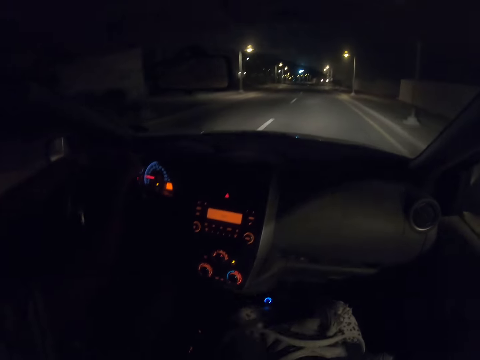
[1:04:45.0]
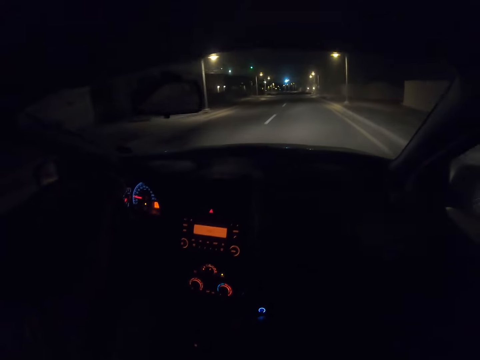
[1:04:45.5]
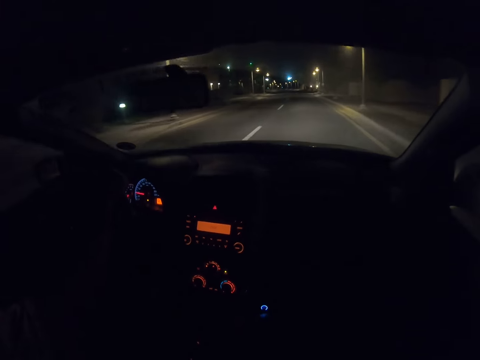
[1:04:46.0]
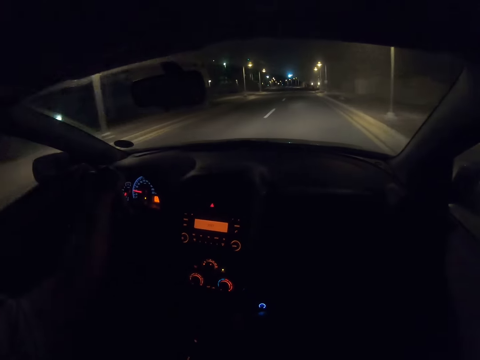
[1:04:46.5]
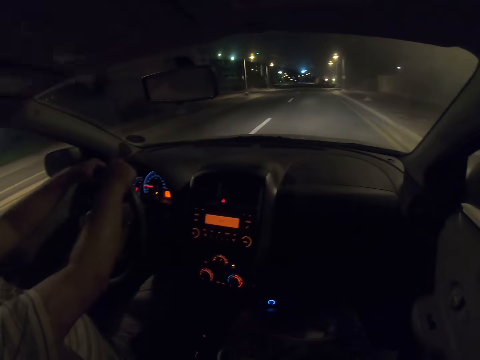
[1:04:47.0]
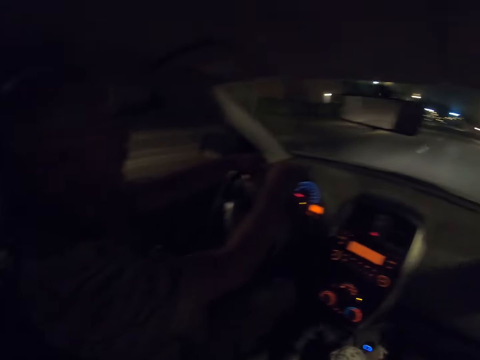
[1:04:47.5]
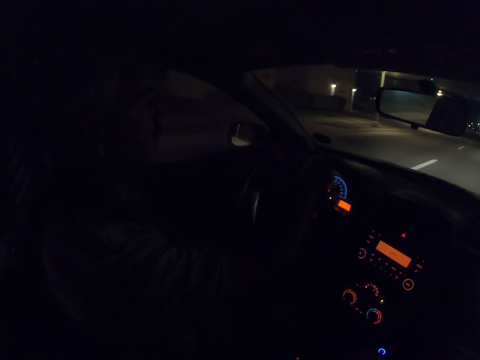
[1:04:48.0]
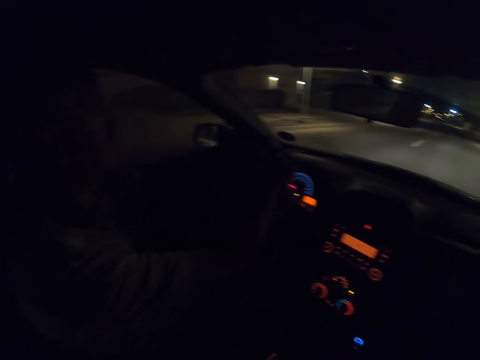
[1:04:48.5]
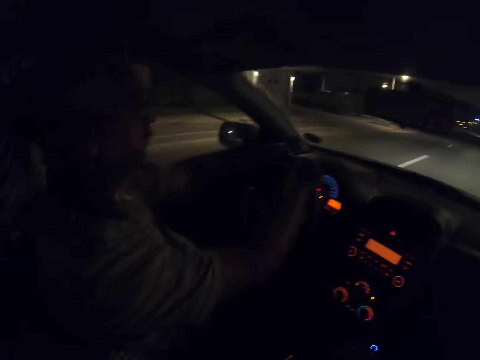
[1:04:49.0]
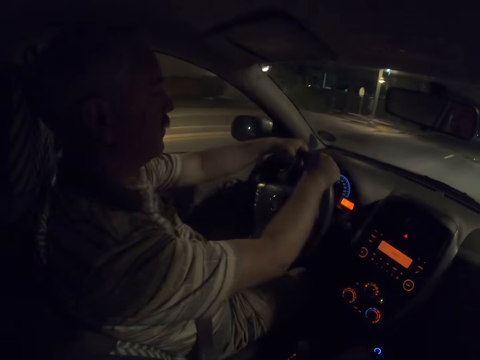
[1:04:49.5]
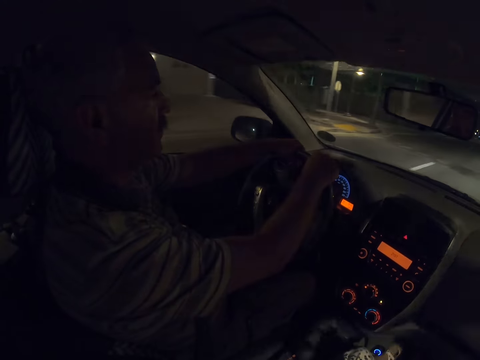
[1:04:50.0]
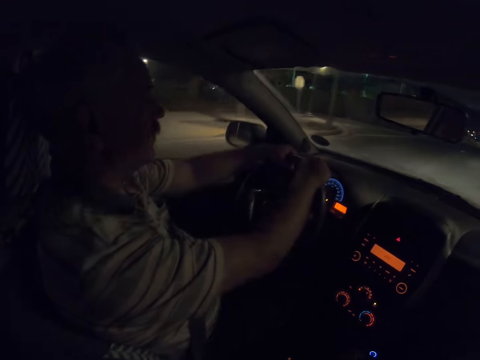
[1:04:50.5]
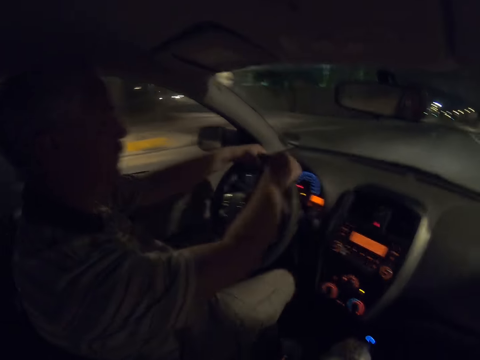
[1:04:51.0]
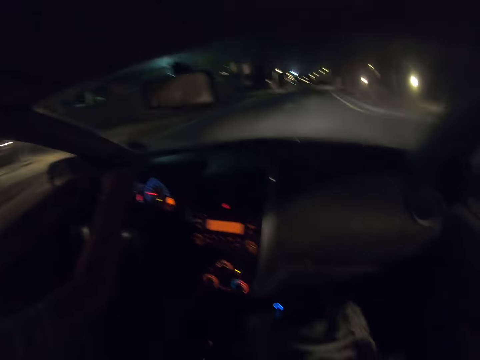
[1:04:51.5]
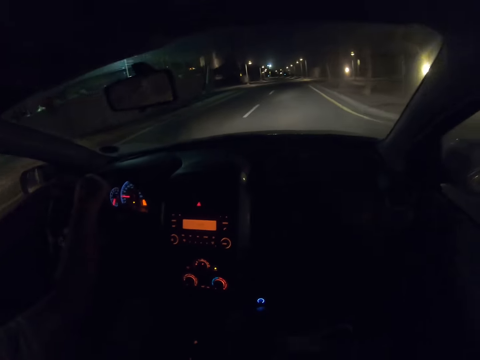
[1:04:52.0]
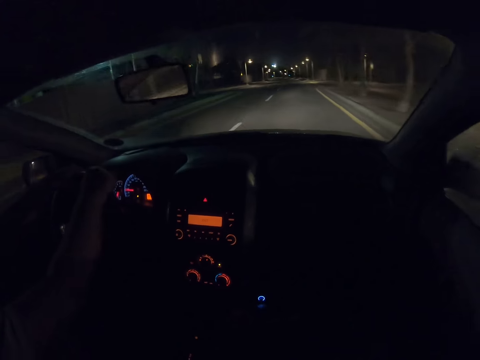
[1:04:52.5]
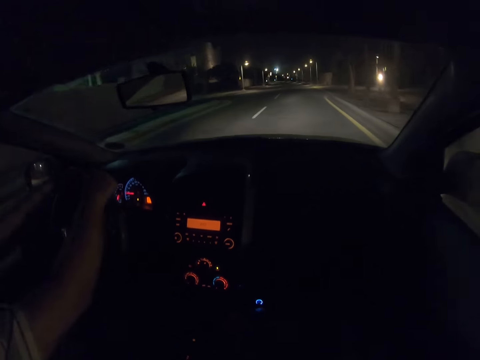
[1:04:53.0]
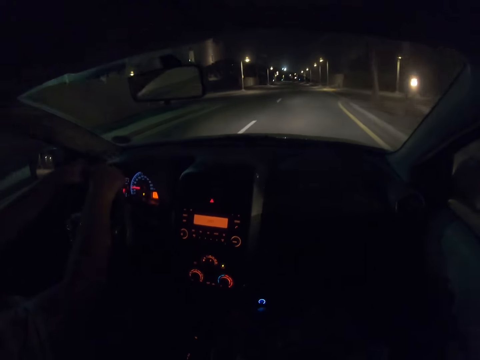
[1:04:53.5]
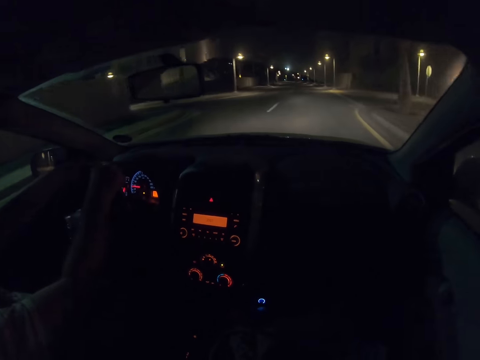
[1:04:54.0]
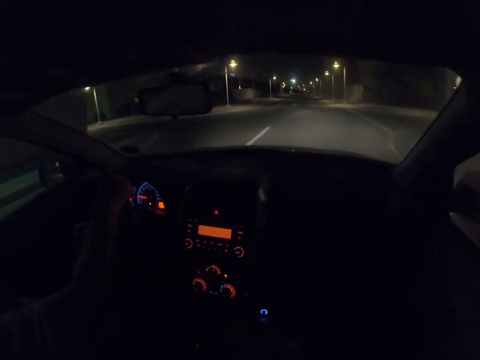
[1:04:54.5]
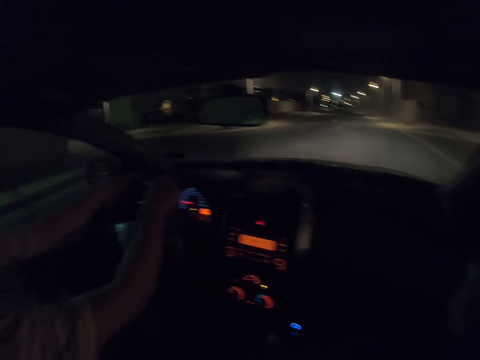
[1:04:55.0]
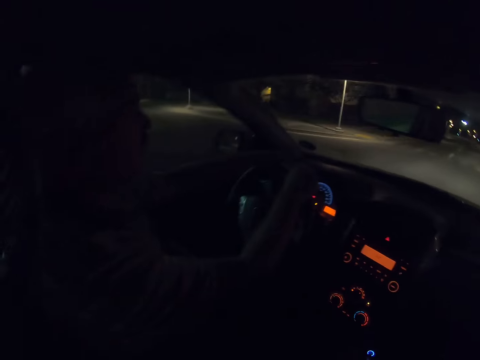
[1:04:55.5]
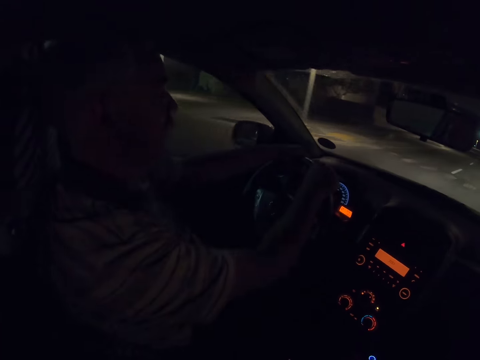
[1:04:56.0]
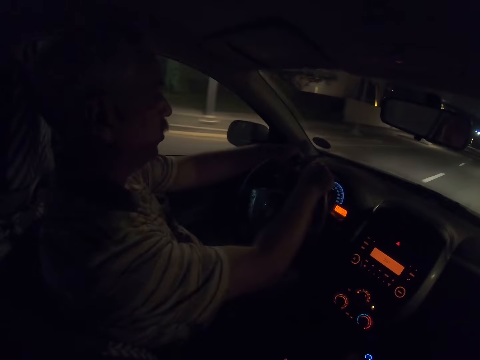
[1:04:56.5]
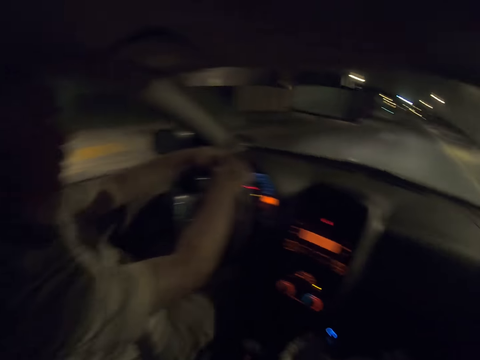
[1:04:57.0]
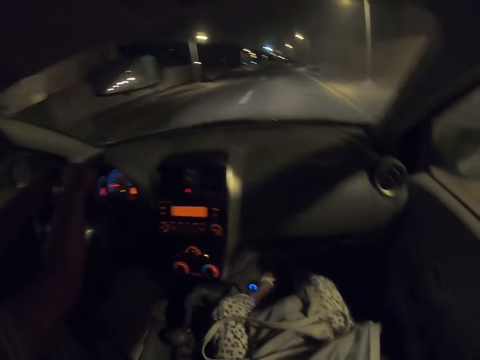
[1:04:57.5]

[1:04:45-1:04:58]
The camera wearer looks at a man.

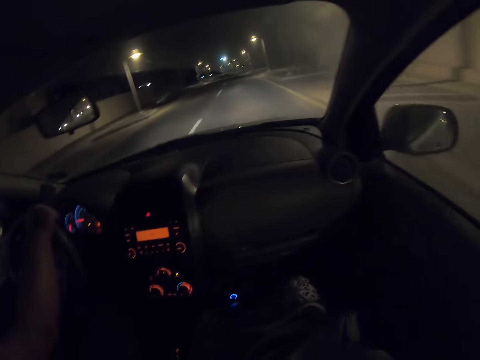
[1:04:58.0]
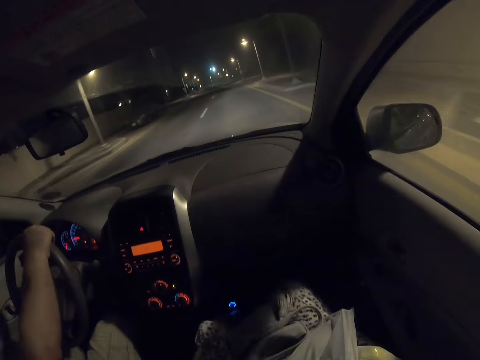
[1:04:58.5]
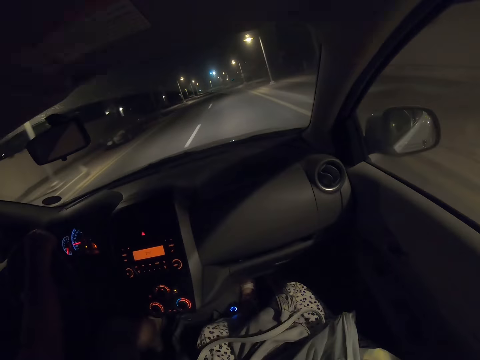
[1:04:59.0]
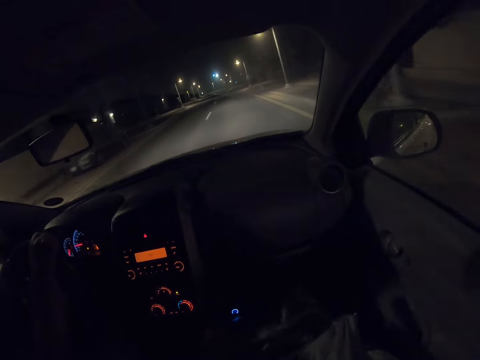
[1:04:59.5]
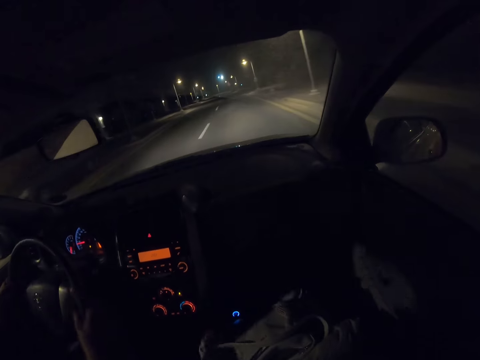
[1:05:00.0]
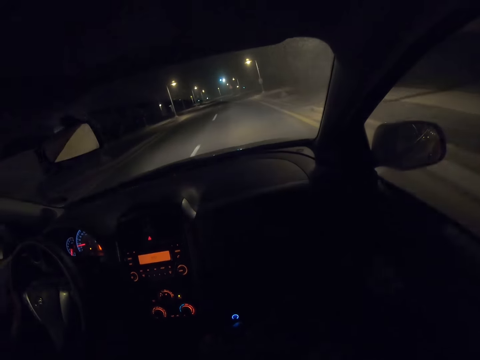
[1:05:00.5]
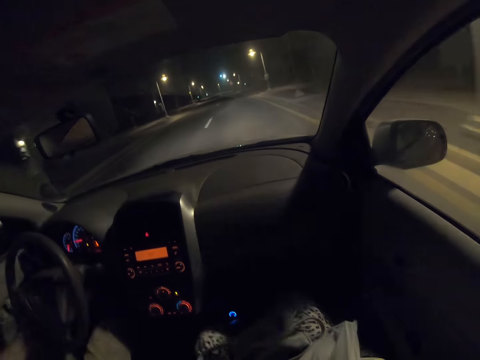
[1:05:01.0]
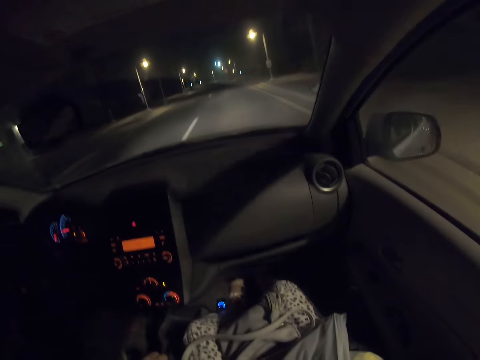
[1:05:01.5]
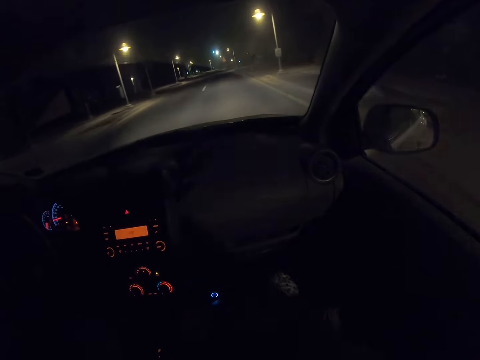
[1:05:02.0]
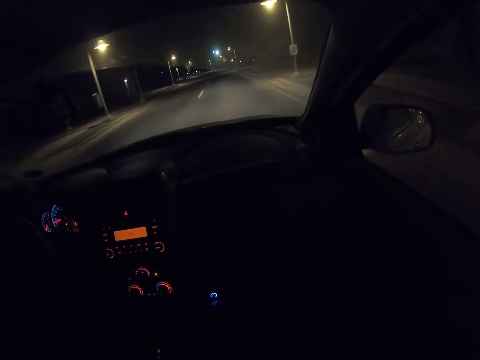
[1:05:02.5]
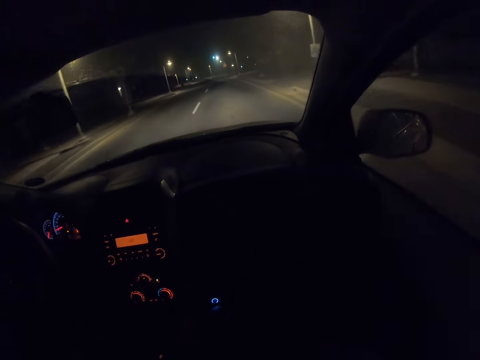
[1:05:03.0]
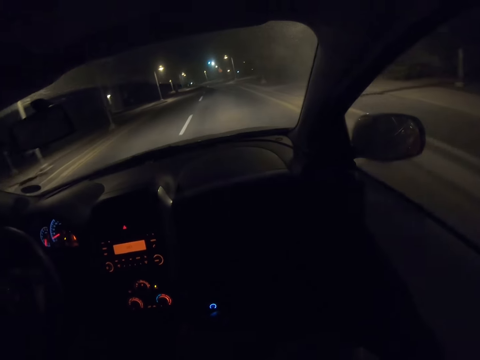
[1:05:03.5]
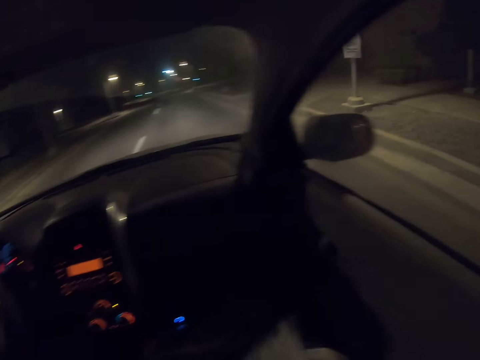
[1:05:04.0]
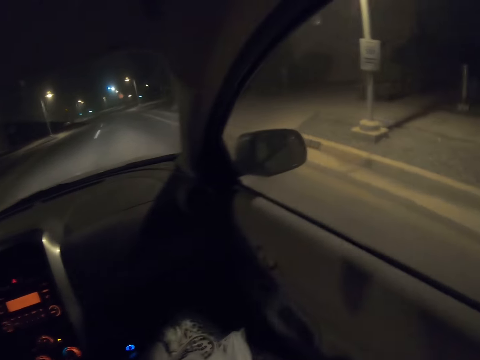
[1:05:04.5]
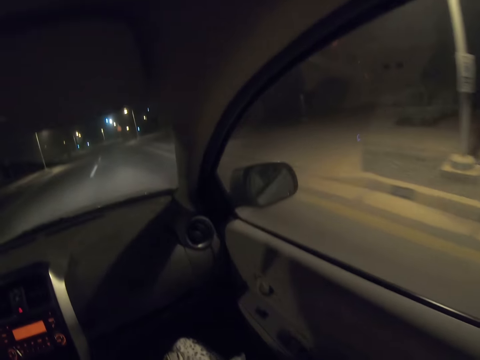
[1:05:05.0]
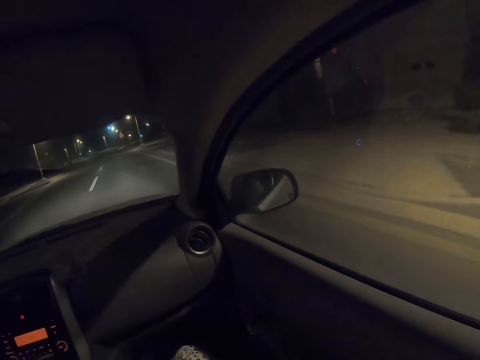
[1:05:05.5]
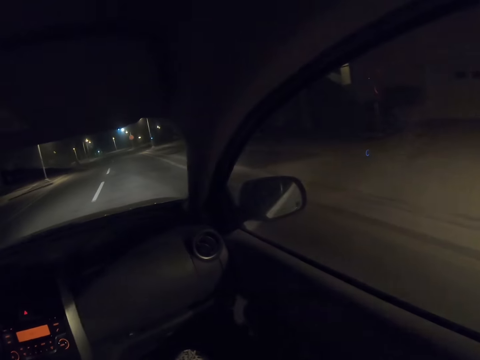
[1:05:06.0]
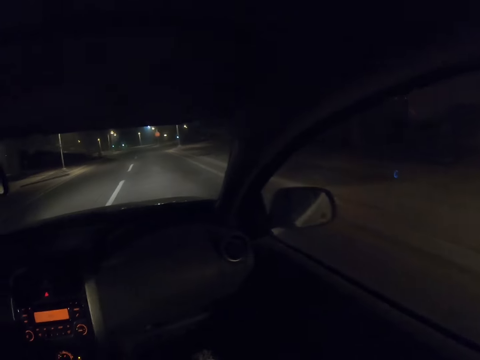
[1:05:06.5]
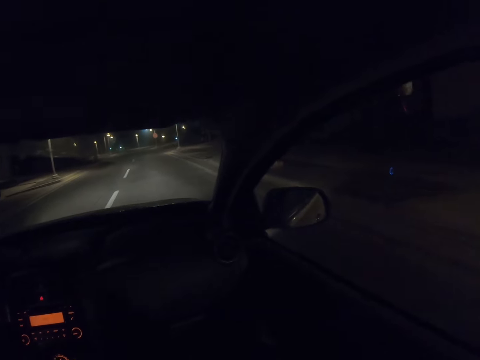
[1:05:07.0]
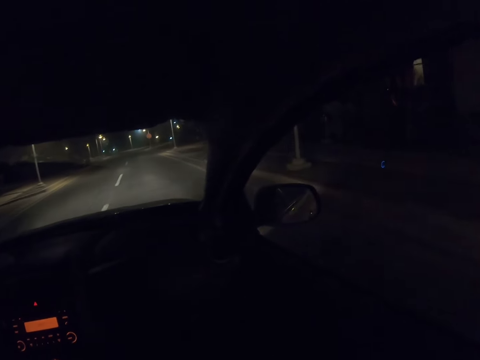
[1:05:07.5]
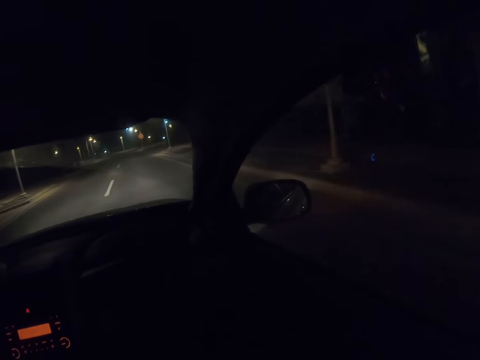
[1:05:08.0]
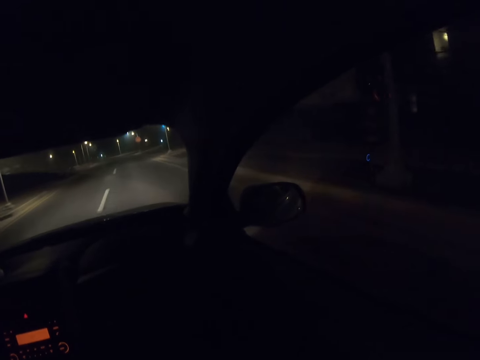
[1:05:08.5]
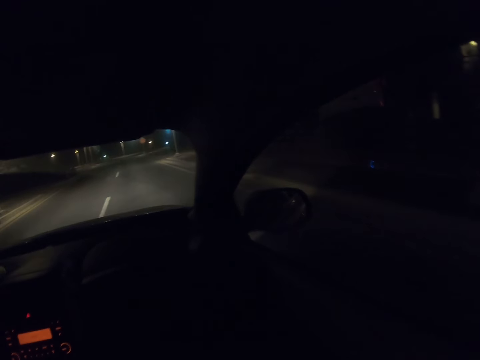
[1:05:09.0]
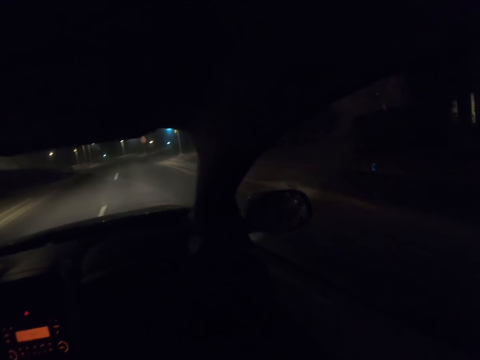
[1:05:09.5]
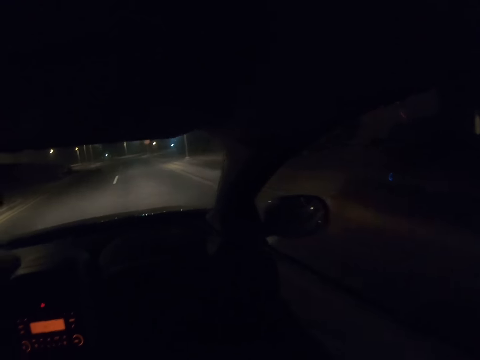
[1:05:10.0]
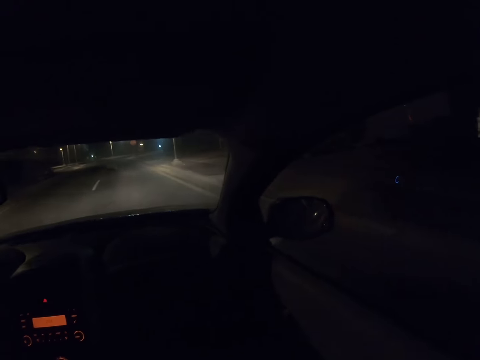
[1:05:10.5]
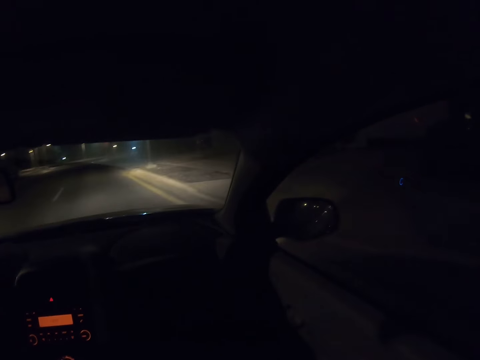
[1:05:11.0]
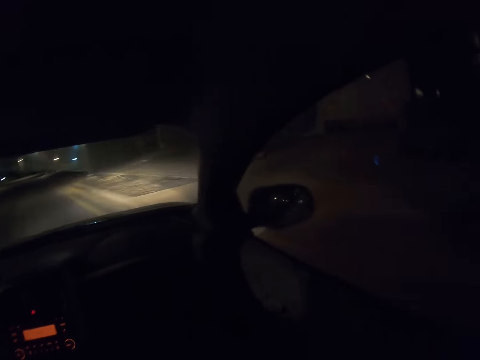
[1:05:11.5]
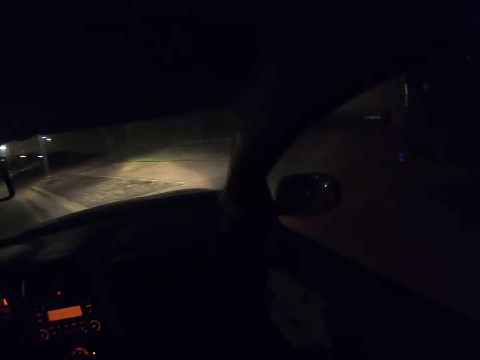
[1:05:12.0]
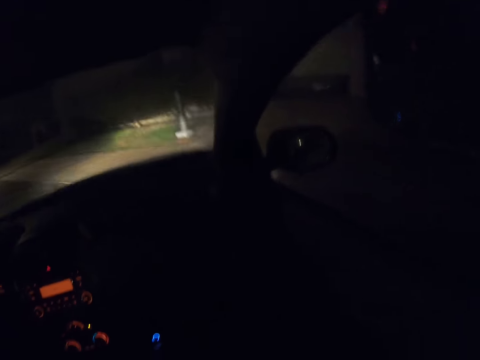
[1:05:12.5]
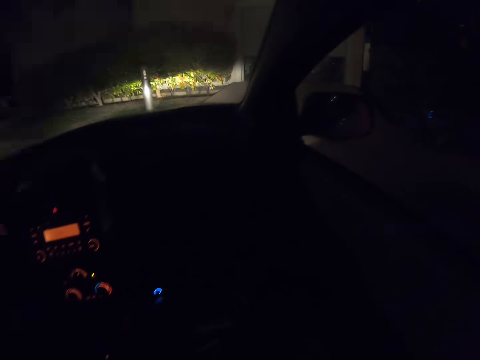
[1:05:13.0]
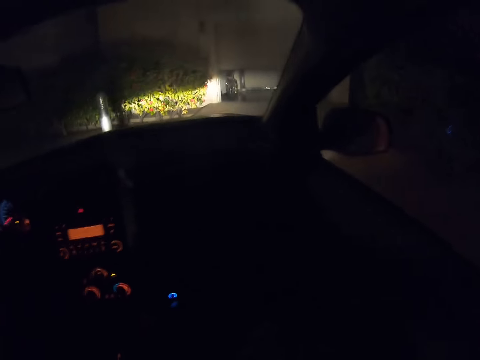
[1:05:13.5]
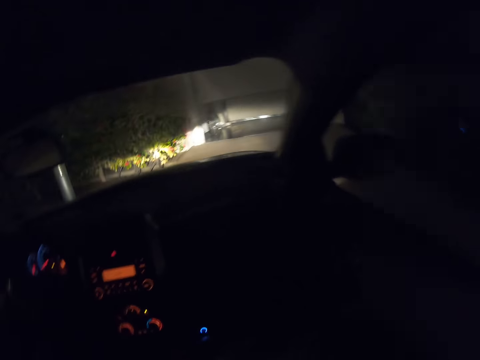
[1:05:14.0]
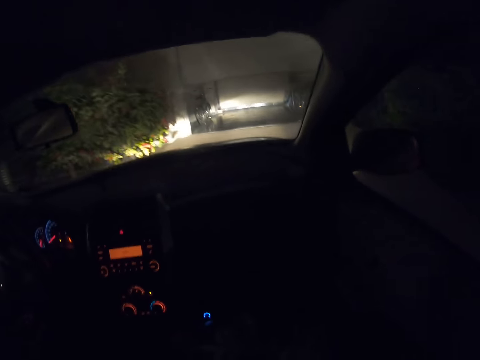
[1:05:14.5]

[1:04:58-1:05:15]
A man spins the wheel. The man turns to the right.
